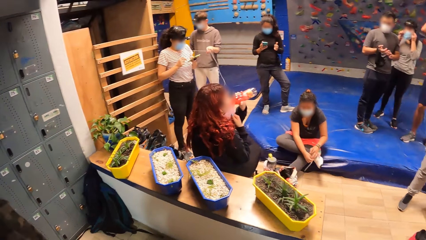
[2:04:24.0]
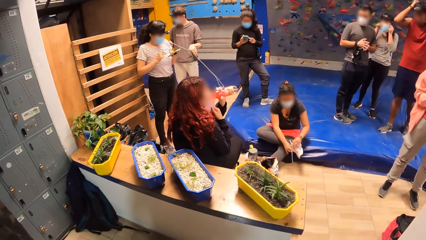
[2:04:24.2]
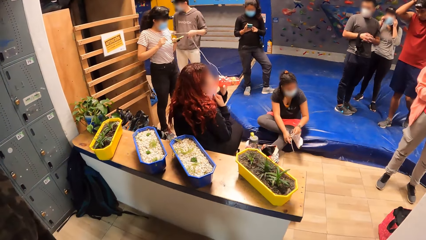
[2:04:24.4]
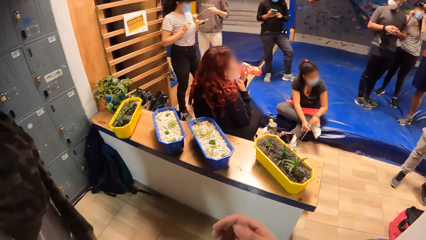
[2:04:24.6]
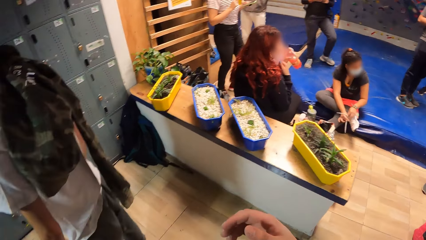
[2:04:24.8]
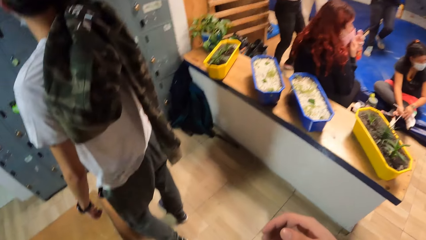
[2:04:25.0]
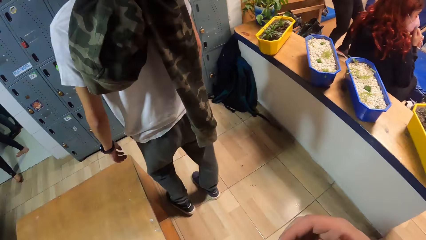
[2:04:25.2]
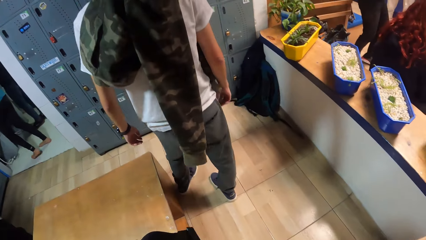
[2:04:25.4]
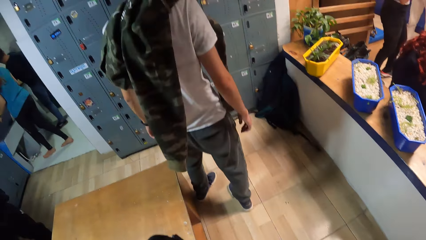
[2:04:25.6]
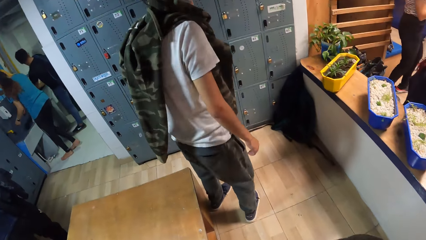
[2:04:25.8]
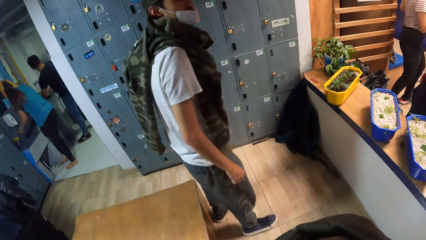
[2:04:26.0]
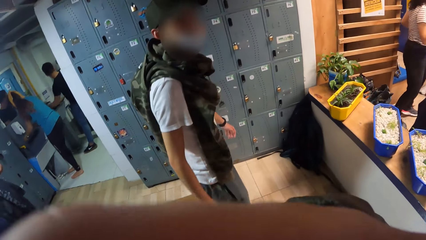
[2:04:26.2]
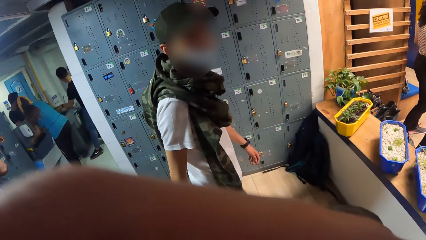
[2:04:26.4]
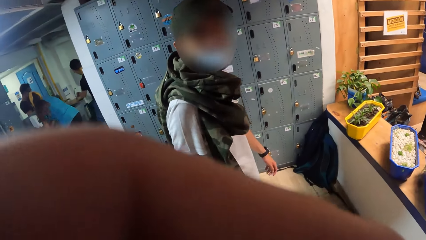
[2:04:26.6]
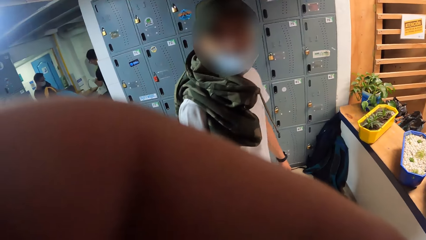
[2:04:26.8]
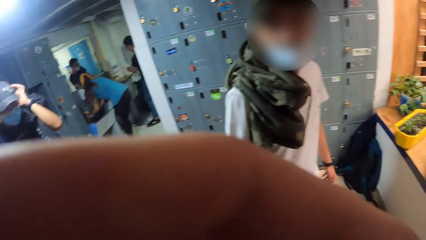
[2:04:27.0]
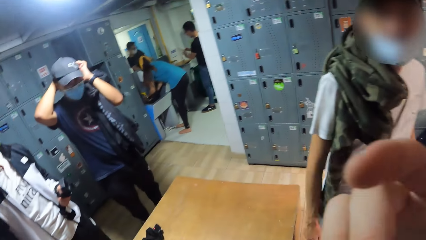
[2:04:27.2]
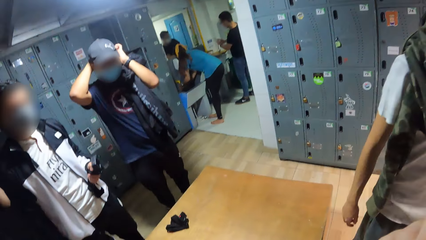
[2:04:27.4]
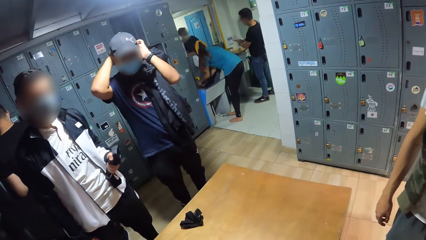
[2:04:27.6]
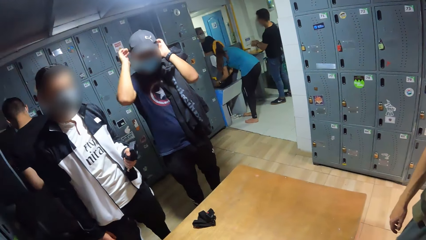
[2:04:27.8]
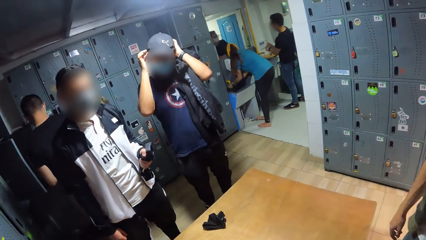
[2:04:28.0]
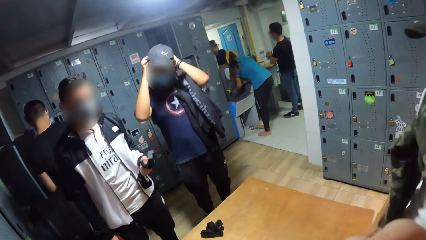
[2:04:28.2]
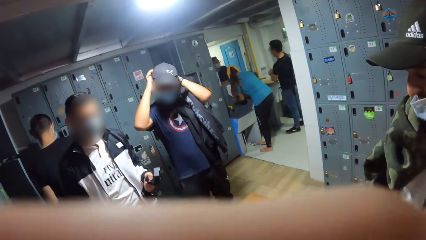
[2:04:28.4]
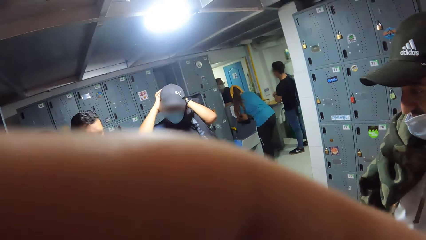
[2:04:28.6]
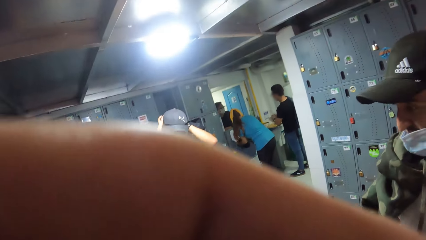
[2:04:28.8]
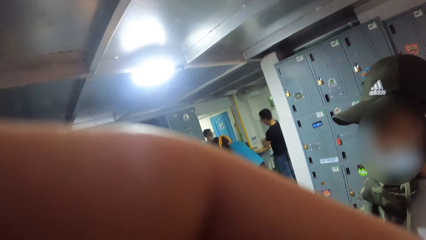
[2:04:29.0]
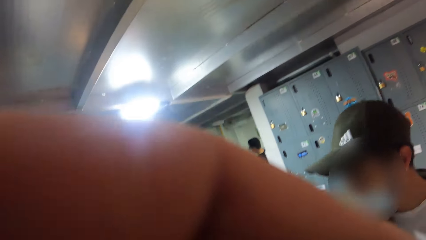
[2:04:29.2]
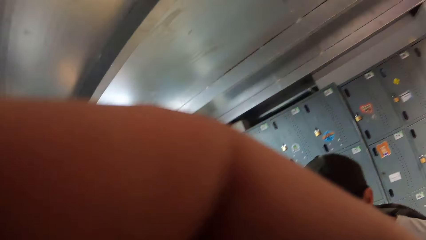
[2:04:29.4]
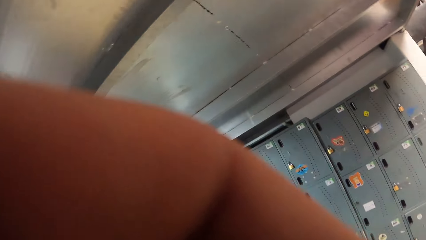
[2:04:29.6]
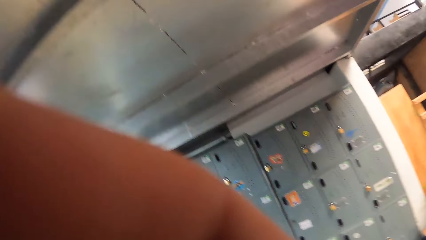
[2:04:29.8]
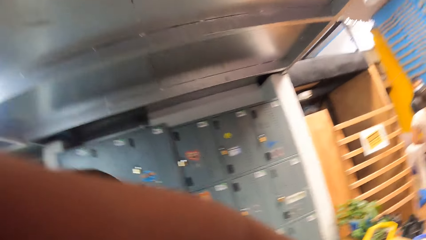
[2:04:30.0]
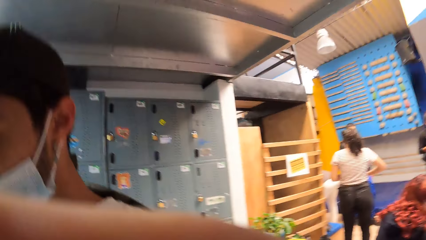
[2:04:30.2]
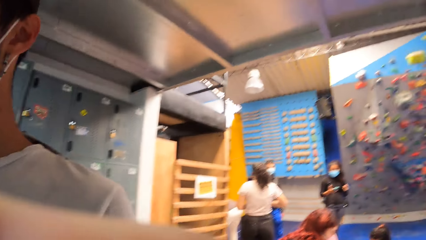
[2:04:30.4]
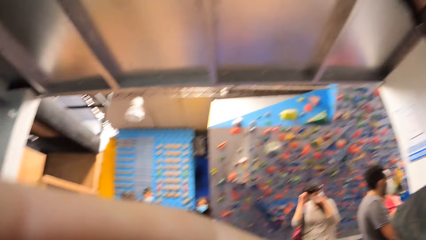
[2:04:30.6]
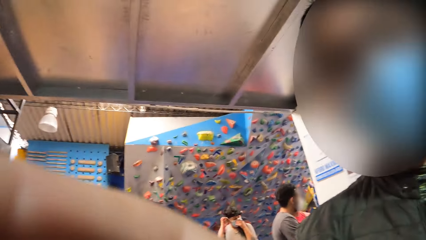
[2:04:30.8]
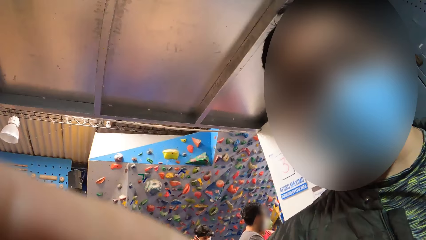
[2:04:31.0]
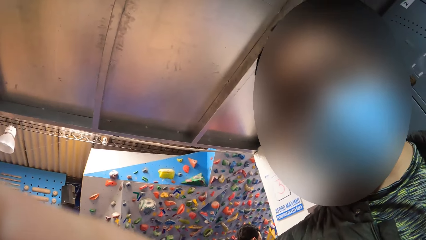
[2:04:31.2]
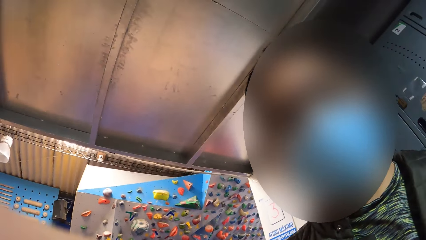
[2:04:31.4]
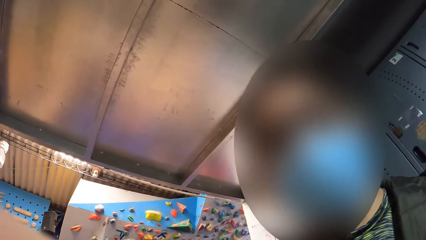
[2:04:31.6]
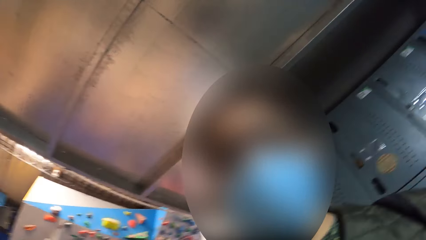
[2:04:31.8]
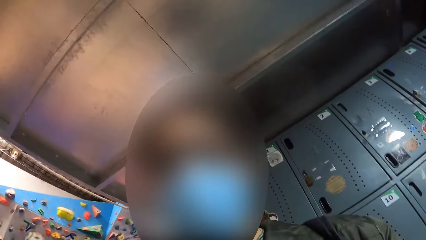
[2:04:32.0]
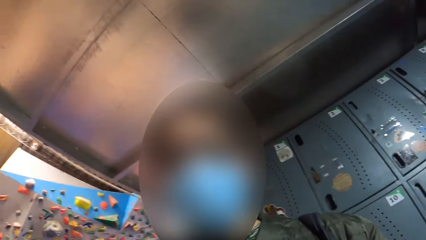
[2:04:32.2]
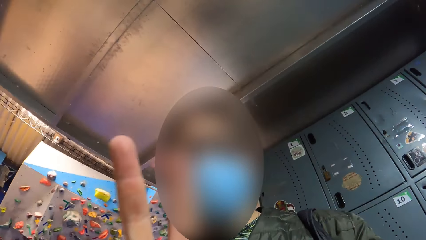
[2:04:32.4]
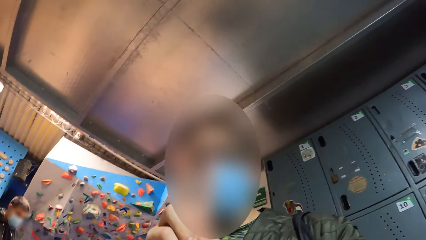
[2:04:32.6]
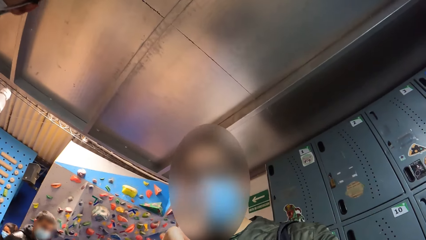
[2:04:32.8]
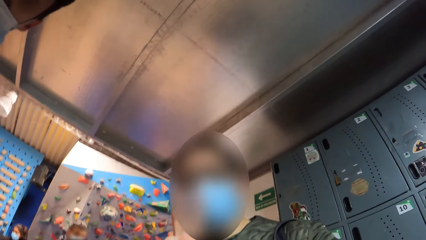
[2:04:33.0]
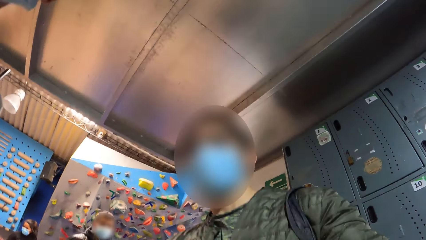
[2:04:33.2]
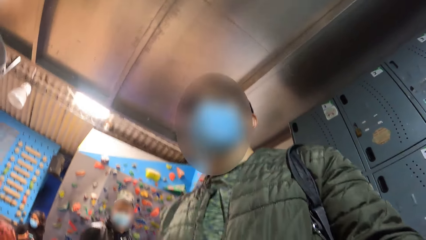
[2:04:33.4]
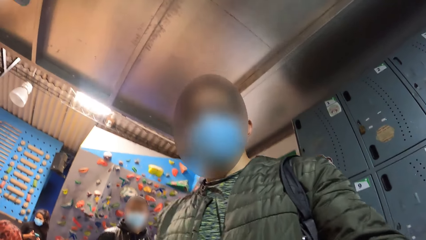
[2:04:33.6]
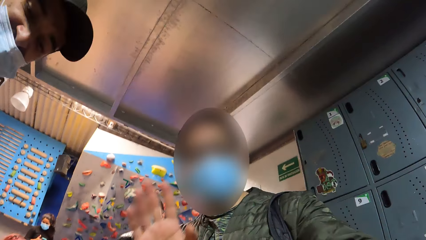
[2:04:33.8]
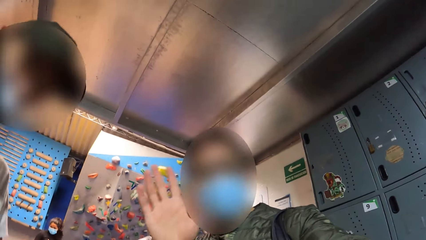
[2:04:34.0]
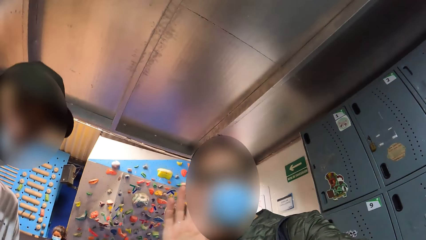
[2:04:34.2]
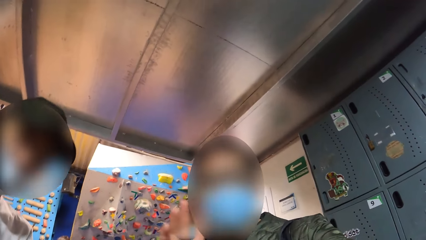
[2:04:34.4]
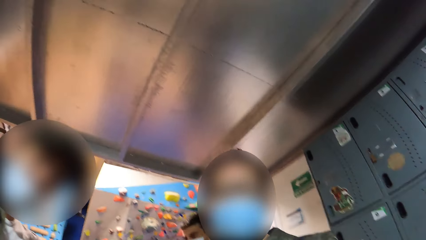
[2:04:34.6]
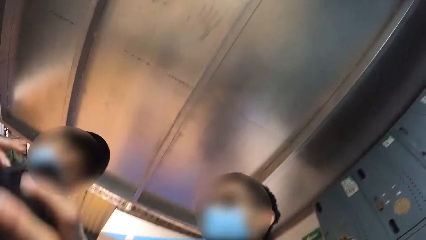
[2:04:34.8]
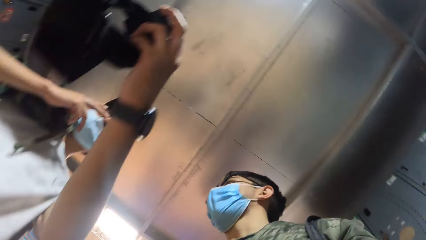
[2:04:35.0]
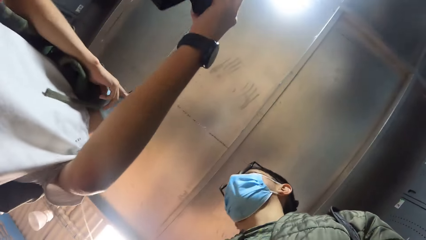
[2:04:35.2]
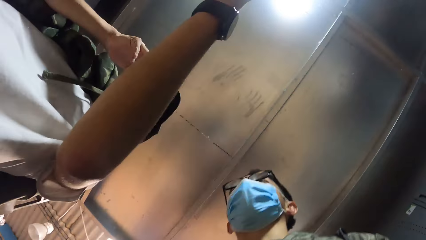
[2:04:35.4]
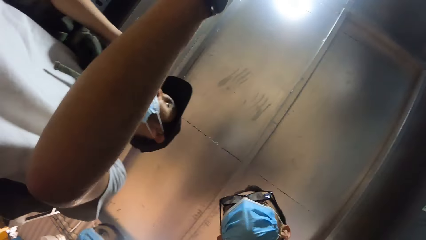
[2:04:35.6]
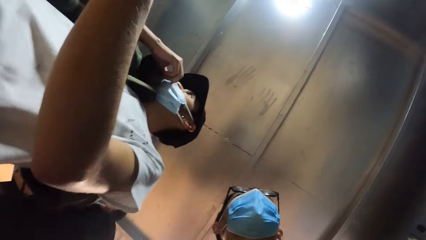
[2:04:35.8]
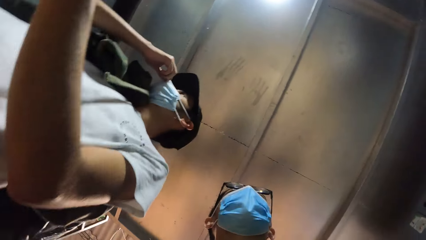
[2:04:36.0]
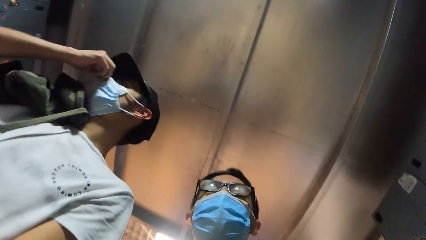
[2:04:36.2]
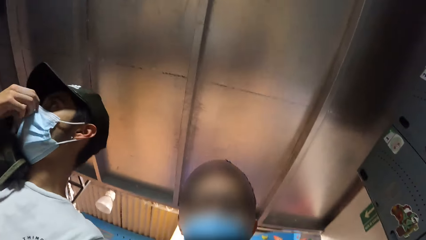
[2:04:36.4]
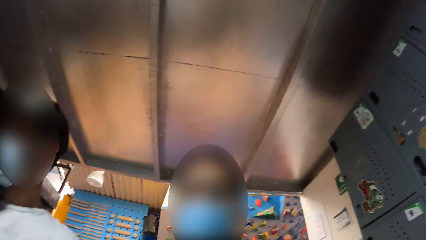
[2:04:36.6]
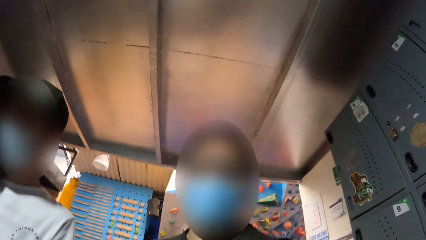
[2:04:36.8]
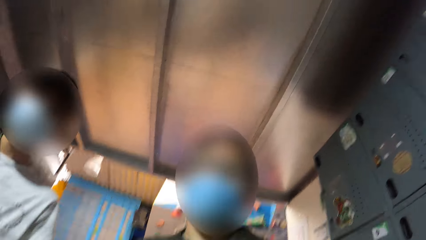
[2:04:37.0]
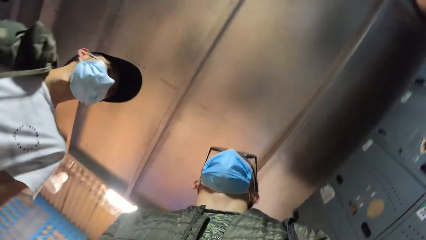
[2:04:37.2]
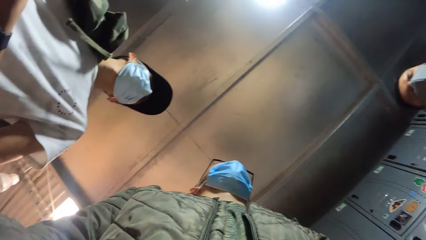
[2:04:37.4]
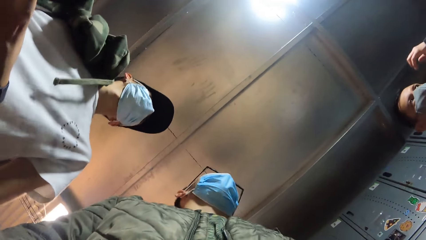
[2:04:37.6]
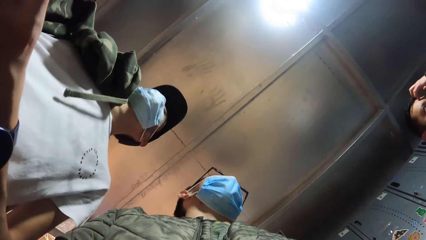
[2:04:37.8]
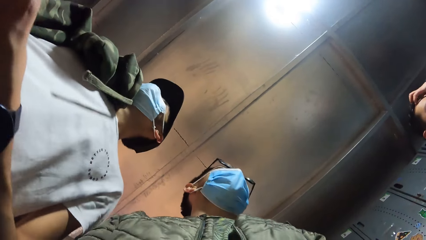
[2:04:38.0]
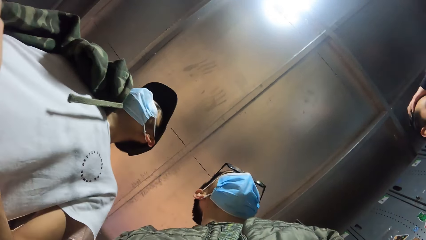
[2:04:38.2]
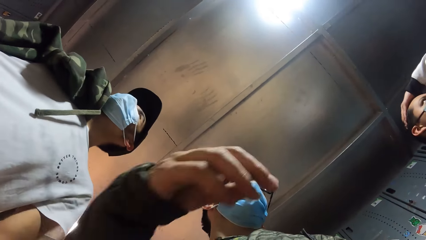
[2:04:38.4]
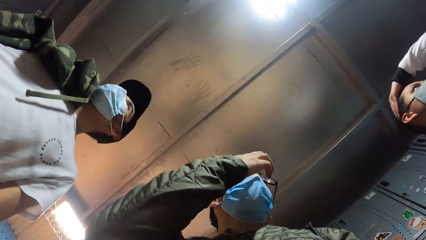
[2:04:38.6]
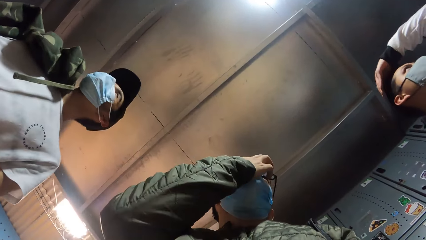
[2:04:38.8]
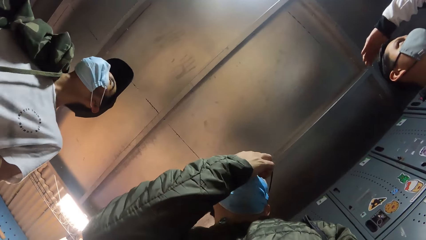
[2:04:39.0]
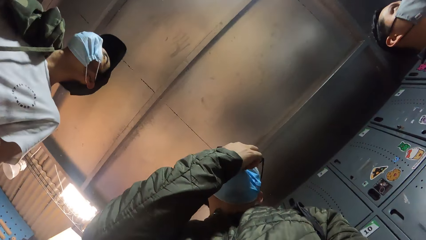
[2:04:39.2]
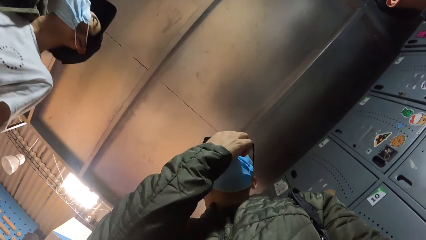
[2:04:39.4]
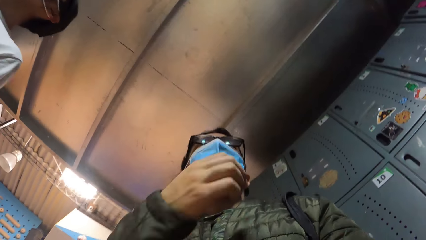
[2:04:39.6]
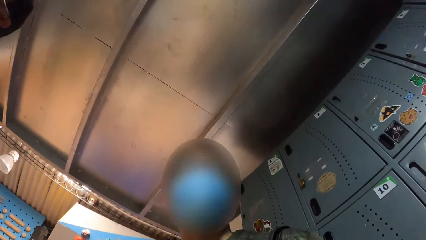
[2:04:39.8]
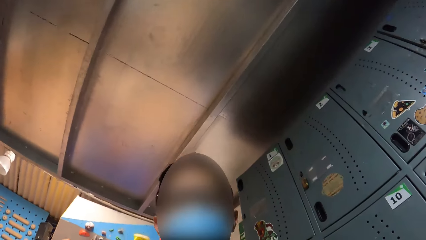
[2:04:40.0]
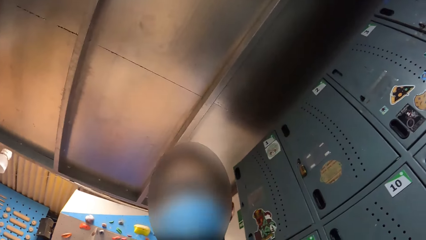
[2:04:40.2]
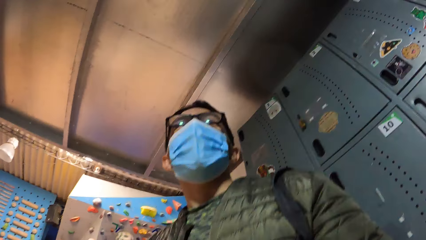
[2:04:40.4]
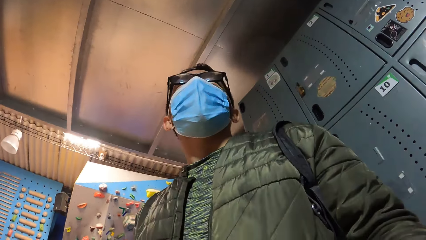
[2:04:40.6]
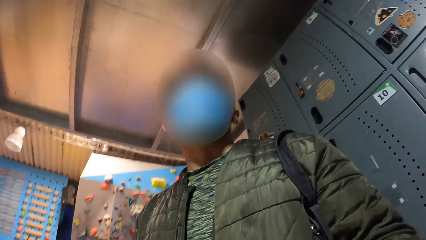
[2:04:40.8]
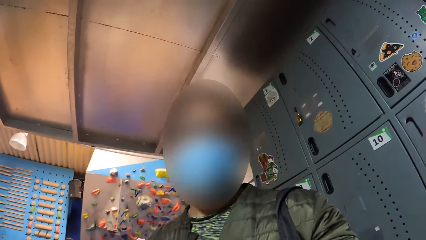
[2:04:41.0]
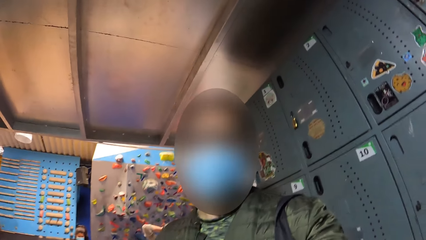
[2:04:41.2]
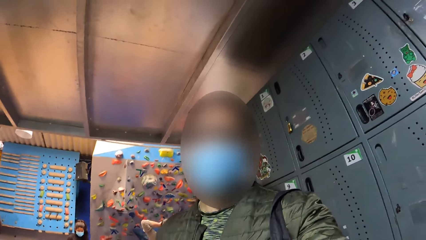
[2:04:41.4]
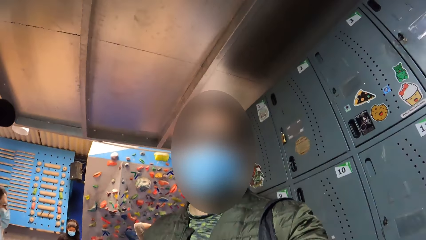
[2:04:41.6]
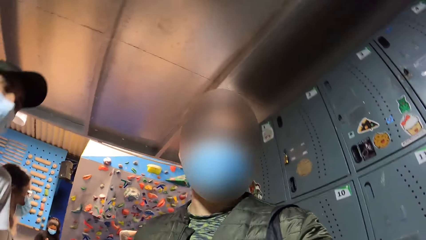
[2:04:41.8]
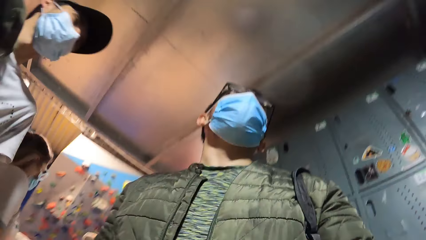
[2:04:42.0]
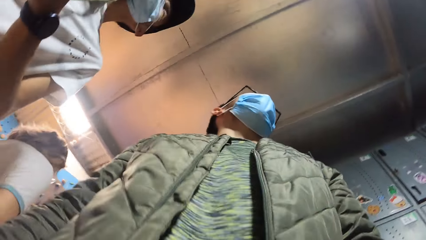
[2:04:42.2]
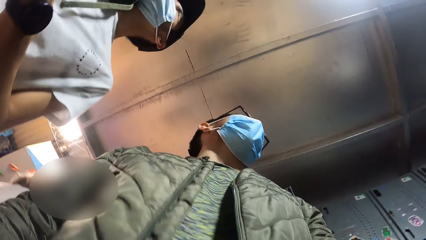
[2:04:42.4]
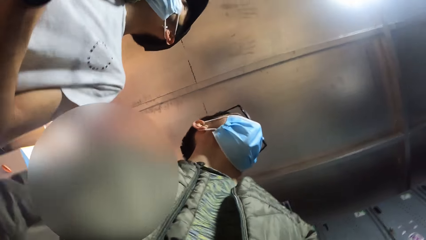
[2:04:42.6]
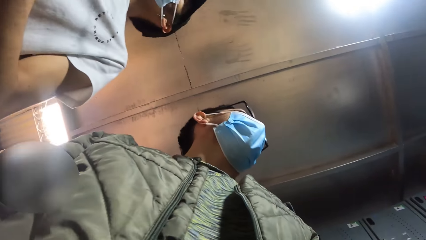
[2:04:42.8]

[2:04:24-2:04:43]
The camera wearer looks around. He removes a camera from his head with his right hand. He converses with a man. He fixes the camera on his head. He looks at a climbing wall. He waves his right hand towards the camera. He converses with another man. The first man holds the camera with his left hand and adjusts a facemask on his face with his right hand. A third man adjusts his hair with his left hand. The camera wearer adjusts a facemask on his face with his right hand.
